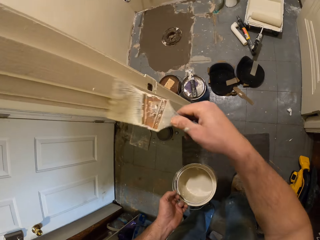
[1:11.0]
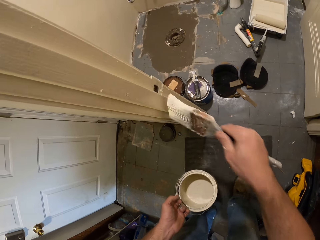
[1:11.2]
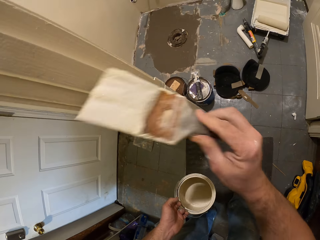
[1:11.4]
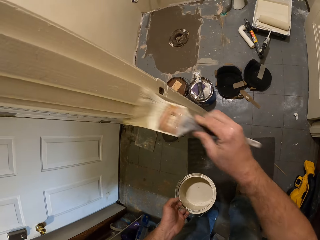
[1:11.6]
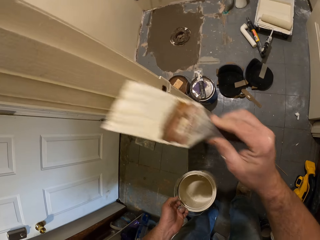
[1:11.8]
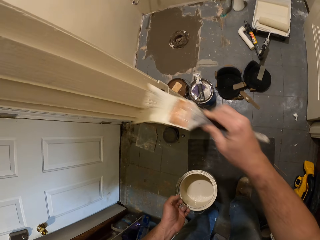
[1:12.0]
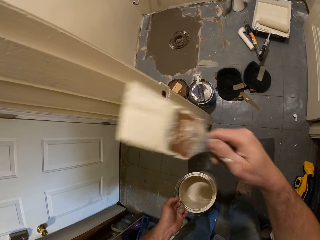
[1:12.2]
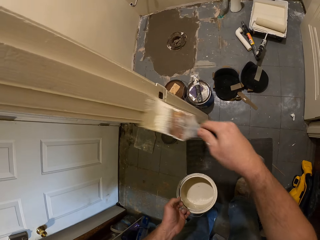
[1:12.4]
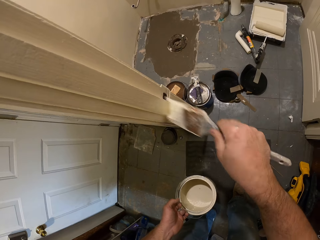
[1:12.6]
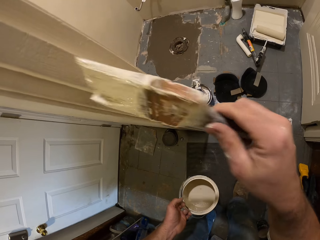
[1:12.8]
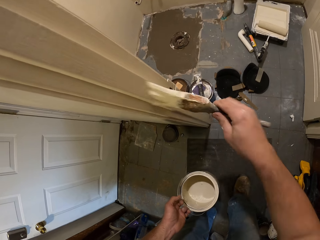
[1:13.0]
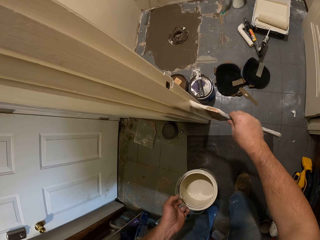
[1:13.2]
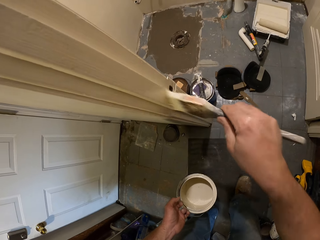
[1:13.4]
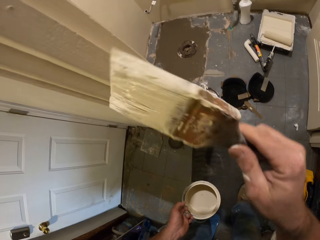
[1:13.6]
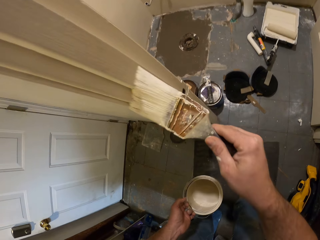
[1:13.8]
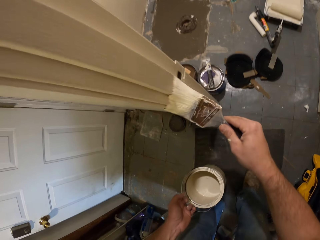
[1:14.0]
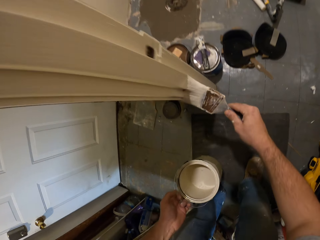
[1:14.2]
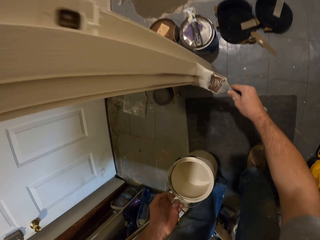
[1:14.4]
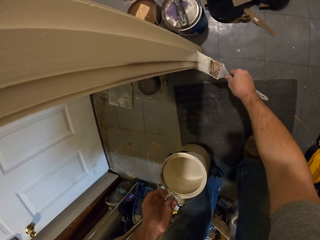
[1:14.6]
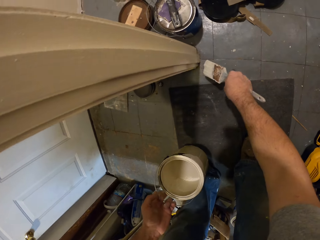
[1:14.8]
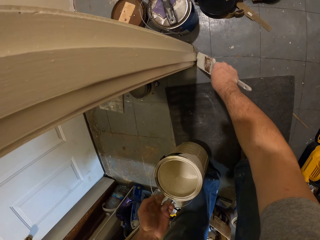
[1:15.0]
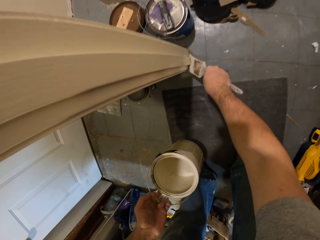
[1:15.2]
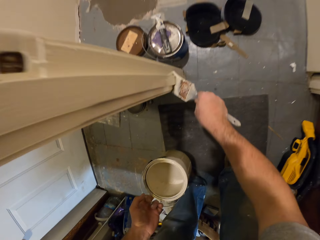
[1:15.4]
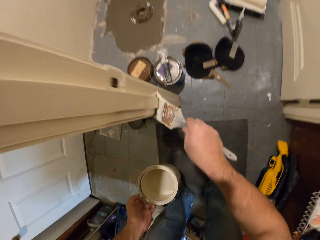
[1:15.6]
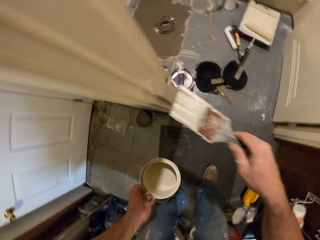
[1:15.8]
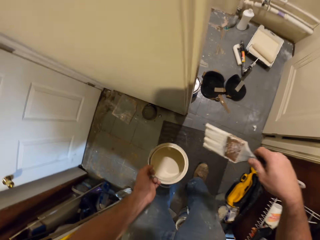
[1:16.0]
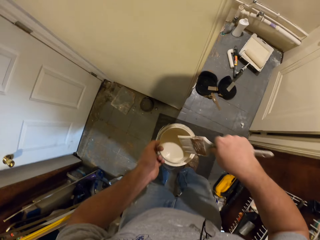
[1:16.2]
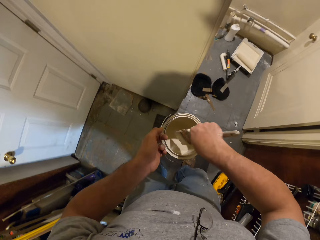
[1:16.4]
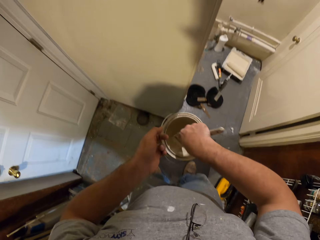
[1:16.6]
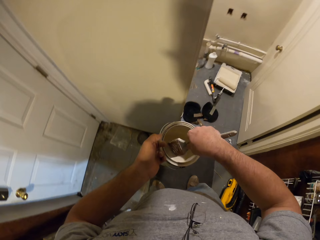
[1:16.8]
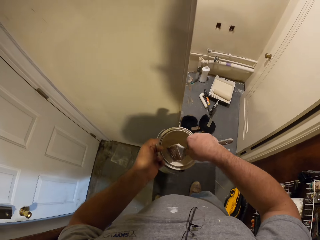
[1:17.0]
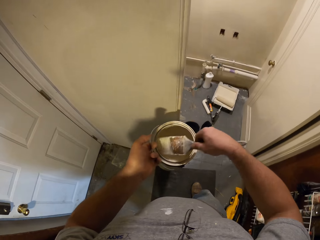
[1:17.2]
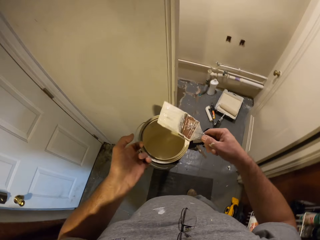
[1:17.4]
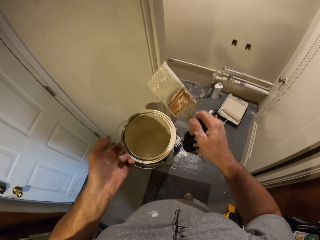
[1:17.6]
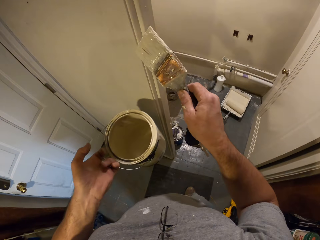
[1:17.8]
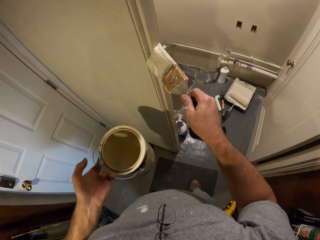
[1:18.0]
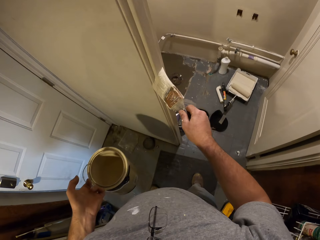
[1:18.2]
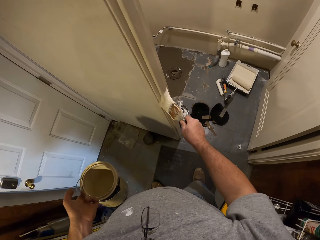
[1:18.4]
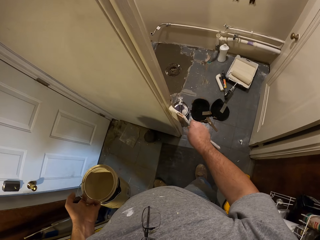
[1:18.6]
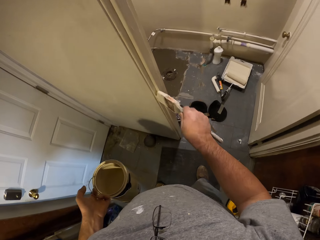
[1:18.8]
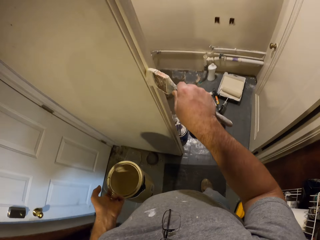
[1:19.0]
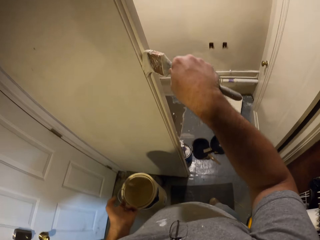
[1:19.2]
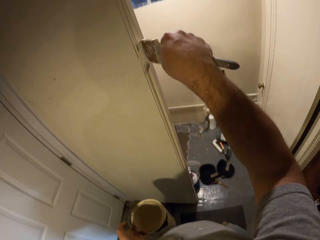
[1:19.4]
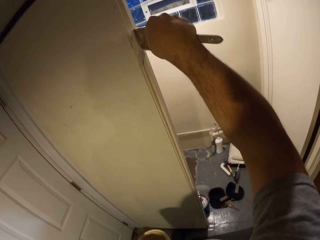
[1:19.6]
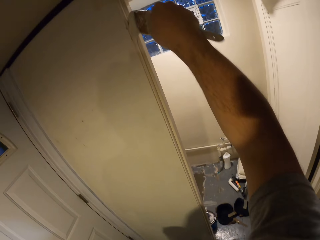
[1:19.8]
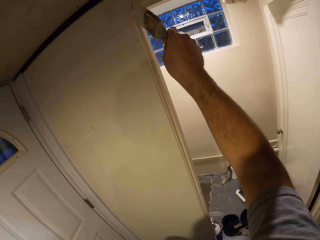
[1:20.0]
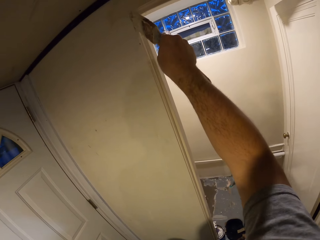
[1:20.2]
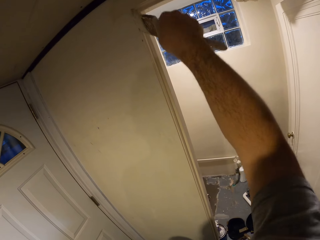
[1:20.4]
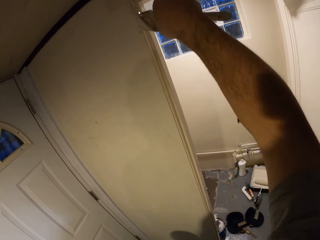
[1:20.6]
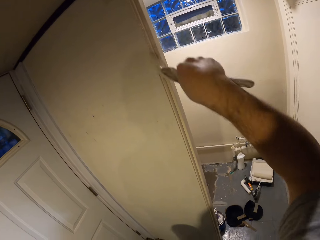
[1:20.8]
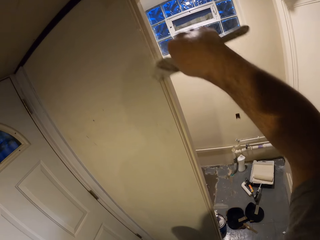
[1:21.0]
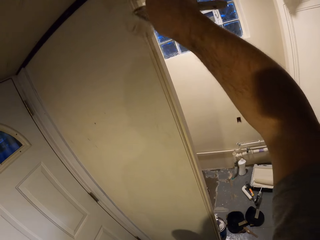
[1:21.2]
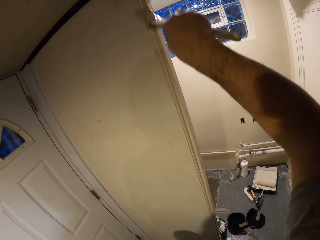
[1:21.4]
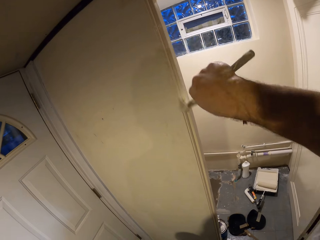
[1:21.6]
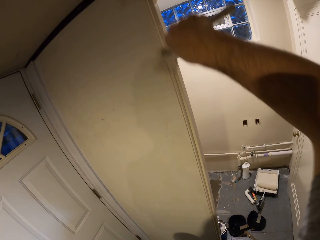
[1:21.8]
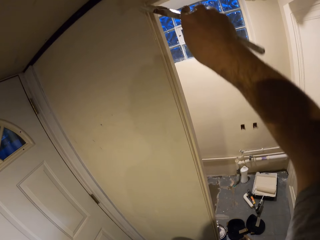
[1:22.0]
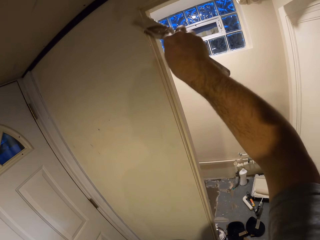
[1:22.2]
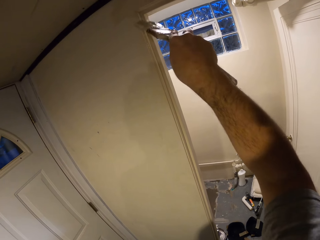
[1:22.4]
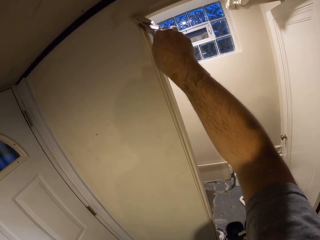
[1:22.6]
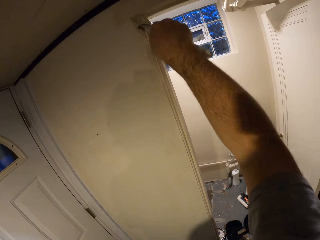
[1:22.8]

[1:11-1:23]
The camera wearer dips the paint brush into the paint container. They remove the brush from the container. They paint the door frame with the paint brush.

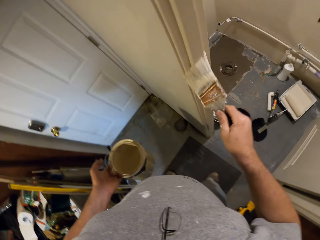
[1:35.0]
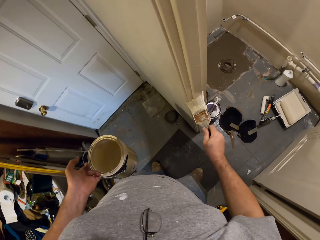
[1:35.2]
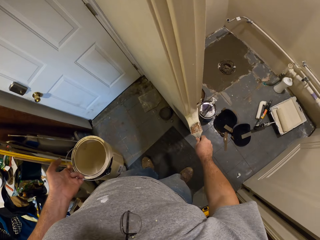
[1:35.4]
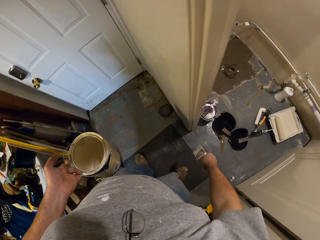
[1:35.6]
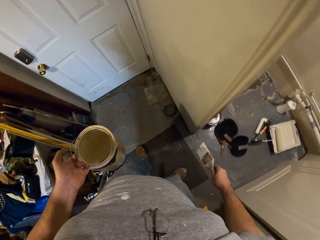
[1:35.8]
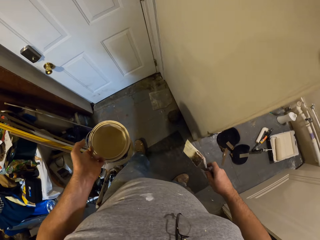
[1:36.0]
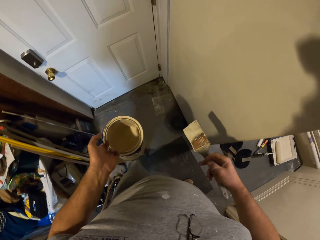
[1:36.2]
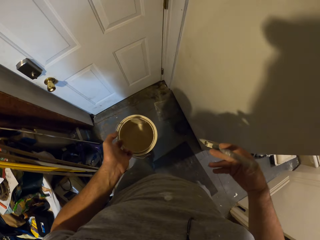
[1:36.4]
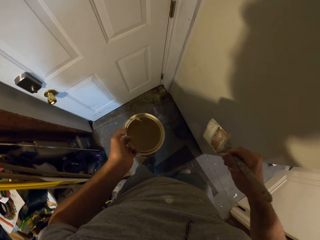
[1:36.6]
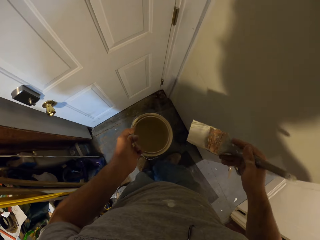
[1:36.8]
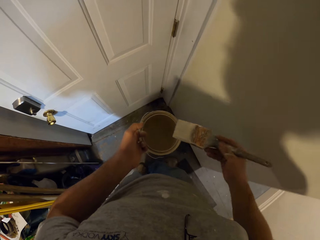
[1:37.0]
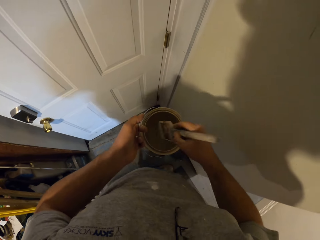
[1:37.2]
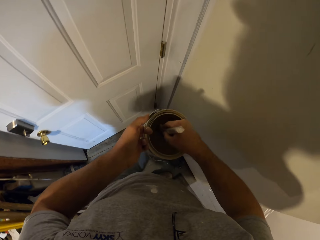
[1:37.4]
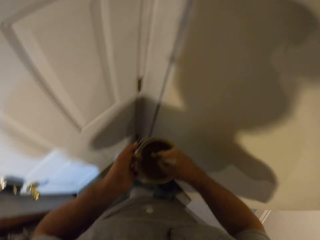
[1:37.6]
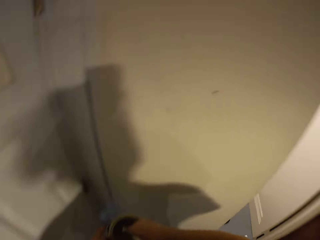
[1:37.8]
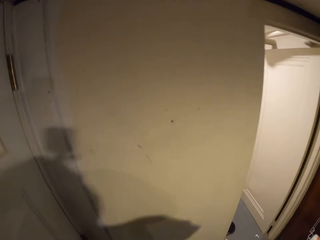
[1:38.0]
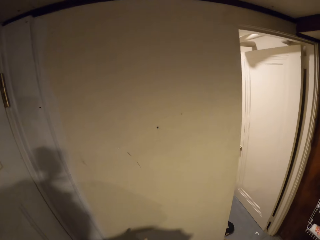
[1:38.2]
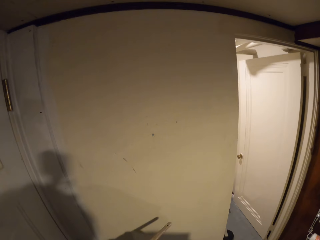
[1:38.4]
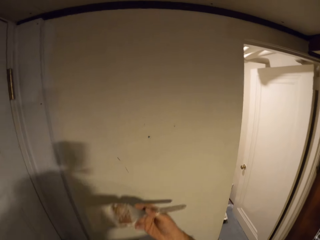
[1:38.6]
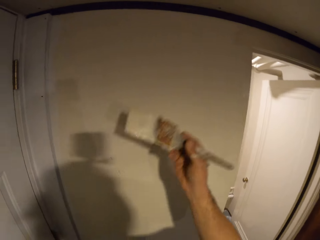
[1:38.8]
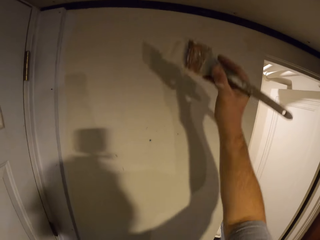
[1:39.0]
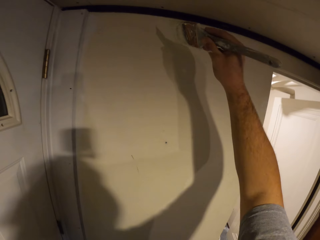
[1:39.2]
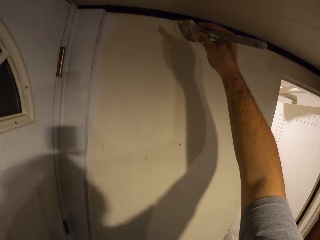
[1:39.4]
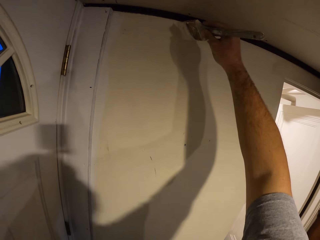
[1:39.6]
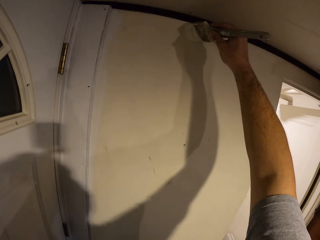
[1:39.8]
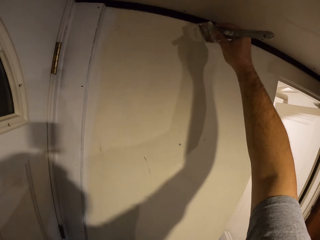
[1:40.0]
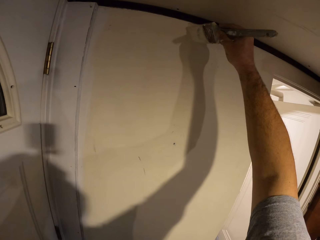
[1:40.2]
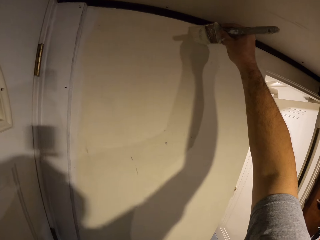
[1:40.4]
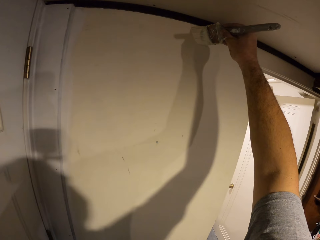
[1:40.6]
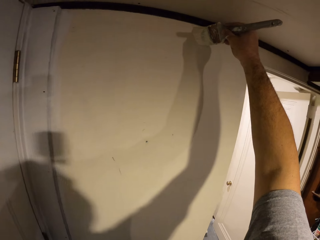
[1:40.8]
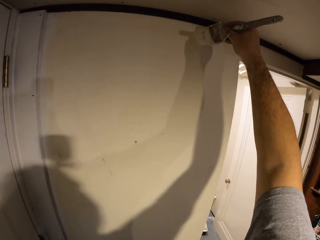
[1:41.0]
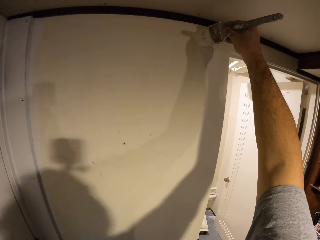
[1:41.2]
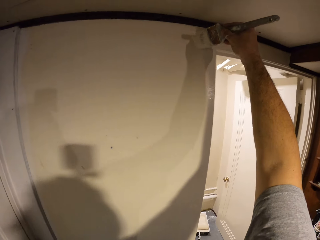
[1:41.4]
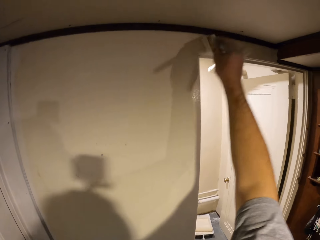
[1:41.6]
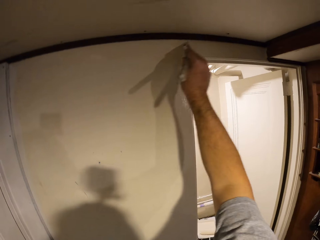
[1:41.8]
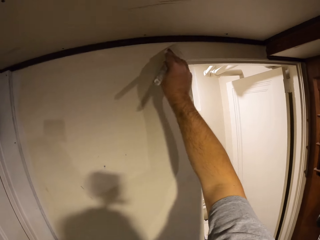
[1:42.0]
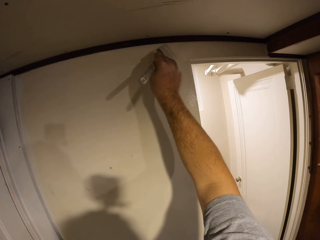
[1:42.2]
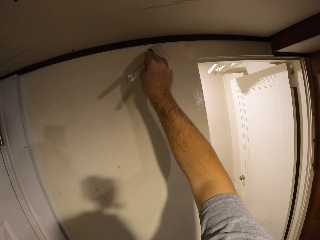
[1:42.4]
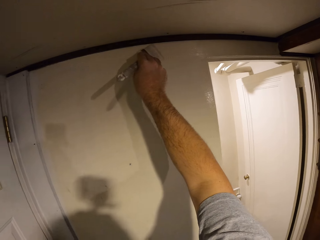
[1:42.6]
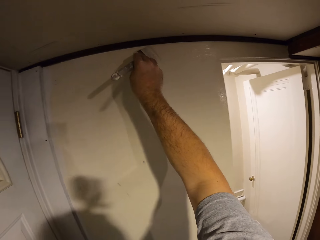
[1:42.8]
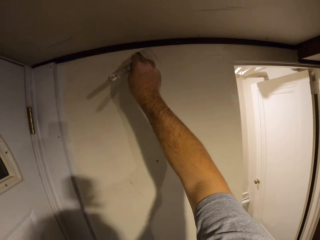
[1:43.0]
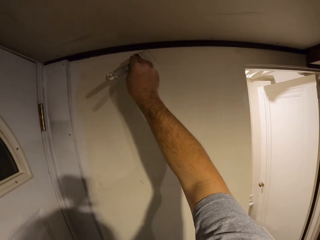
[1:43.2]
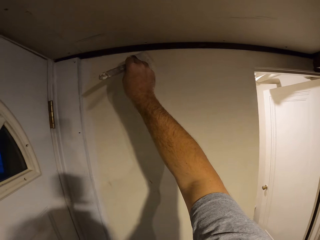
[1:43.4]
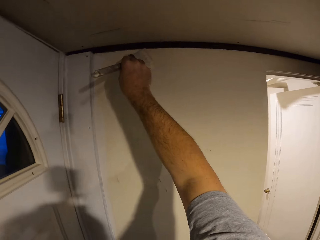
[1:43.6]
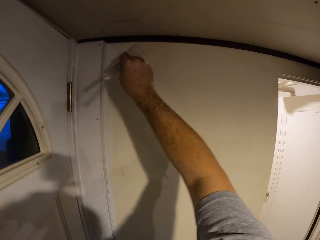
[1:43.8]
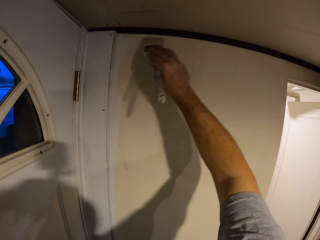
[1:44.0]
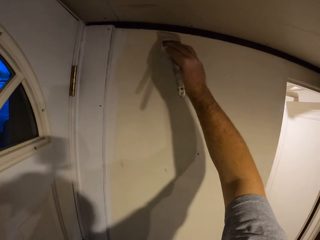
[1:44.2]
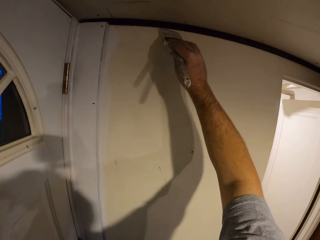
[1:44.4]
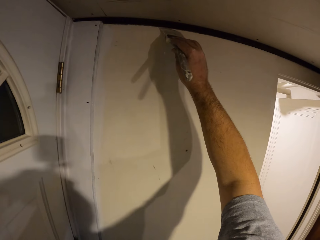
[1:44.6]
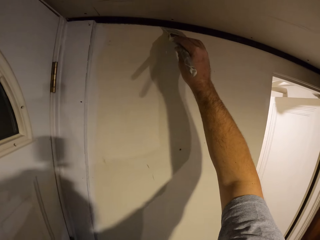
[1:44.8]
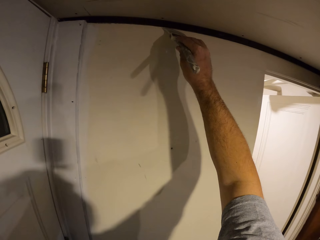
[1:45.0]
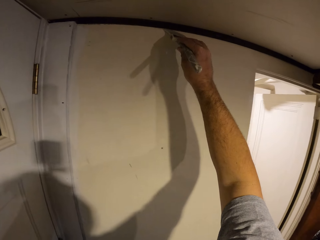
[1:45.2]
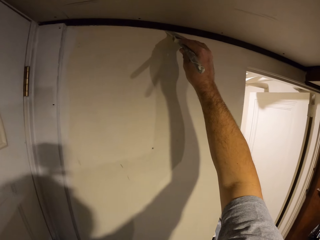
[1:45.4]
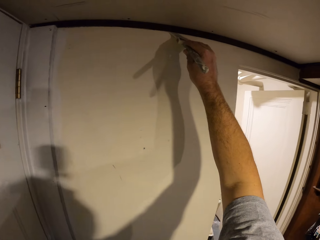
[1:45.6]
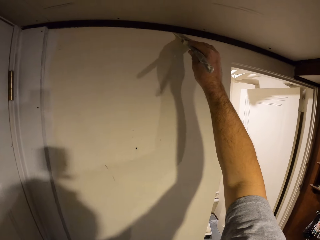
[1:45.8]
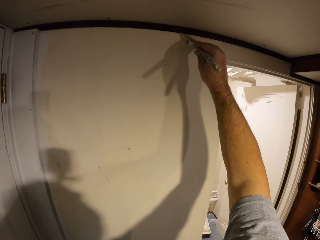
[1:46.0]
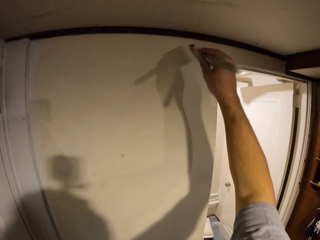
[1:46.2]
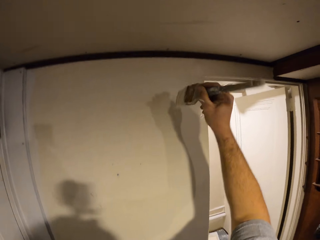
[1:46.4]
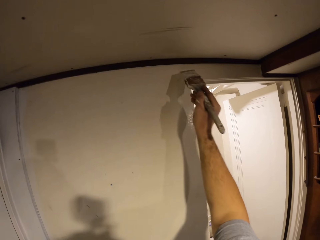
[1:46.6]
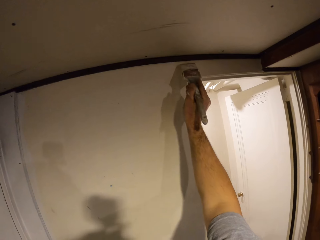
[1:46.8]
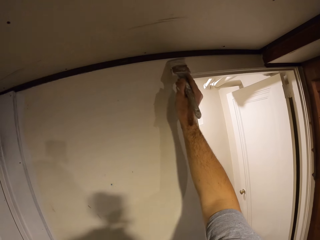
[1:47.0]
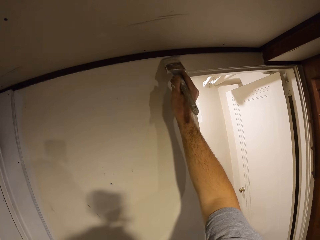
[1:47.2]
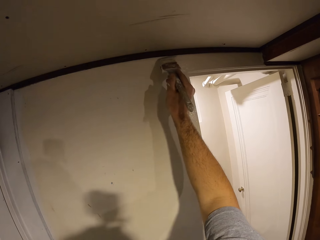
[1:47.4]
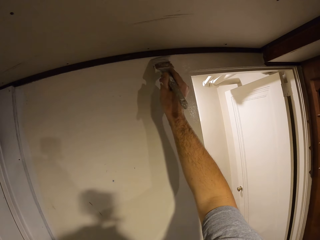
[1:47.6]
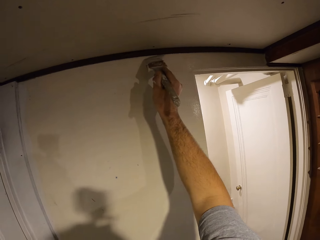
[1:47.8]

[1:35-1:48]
The camera wearer walks away from the door frame. They dip the paint brush into the paint container. They paint the door frame with the paint brush. They paint the wall with the brush.
